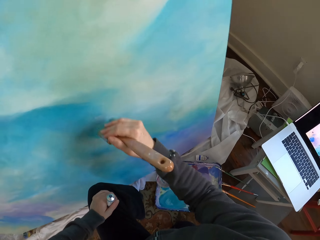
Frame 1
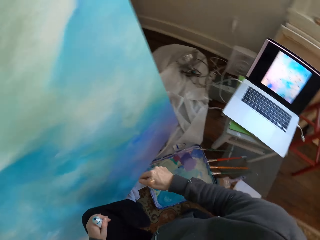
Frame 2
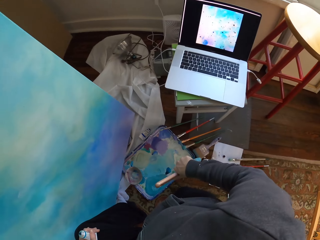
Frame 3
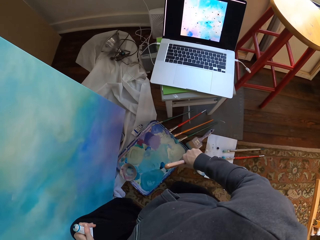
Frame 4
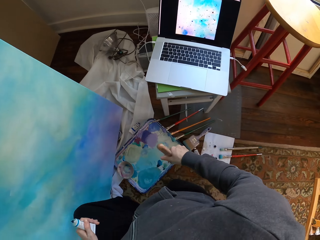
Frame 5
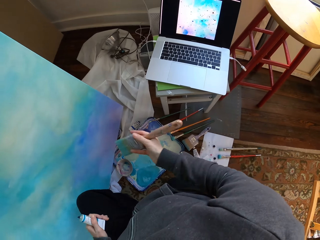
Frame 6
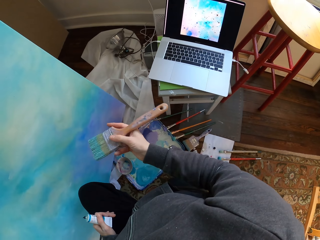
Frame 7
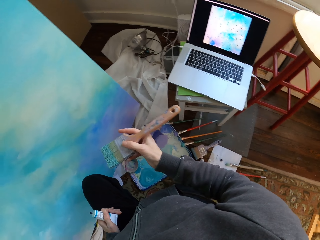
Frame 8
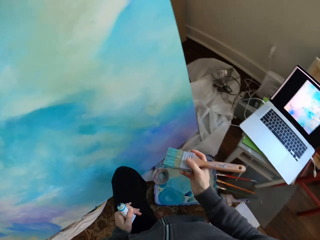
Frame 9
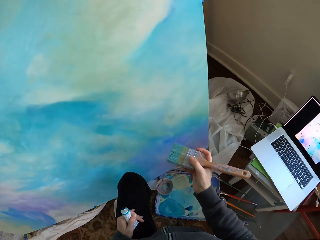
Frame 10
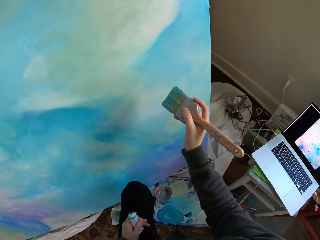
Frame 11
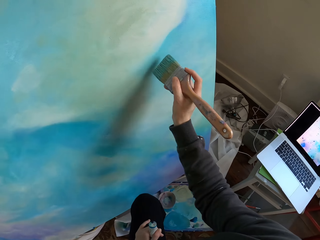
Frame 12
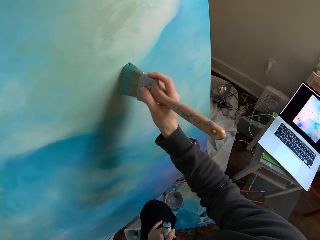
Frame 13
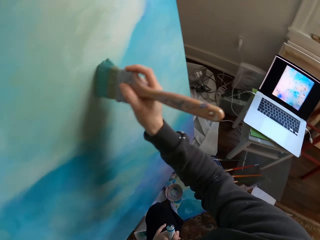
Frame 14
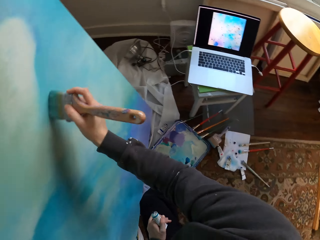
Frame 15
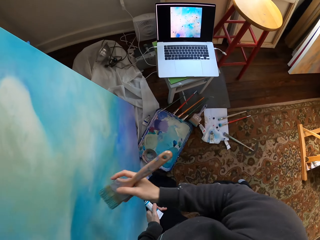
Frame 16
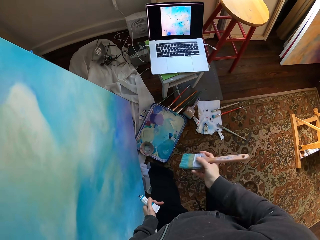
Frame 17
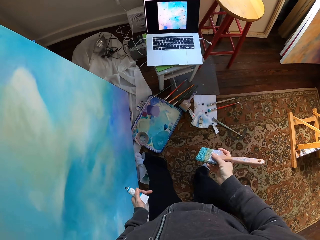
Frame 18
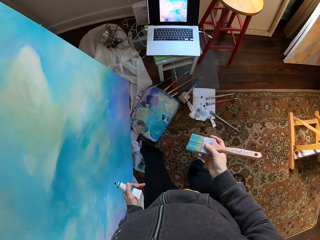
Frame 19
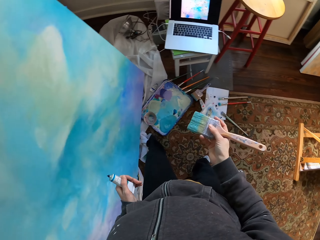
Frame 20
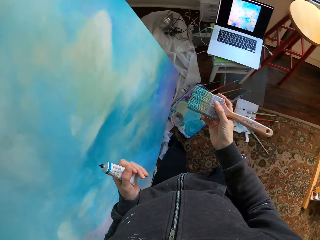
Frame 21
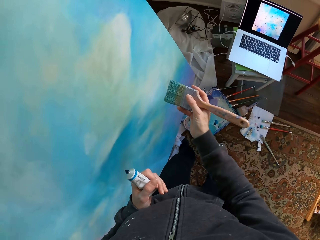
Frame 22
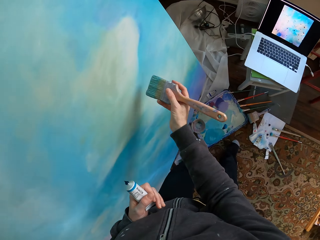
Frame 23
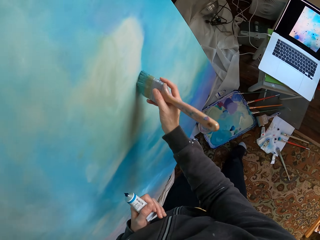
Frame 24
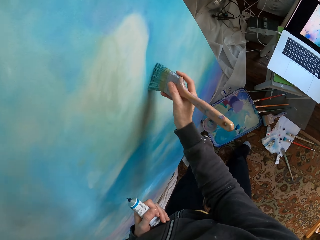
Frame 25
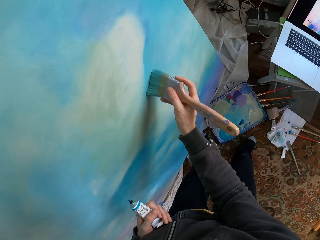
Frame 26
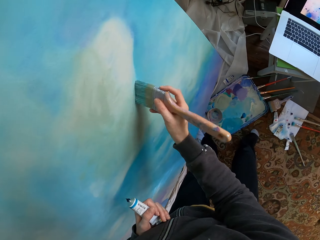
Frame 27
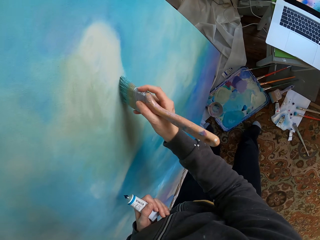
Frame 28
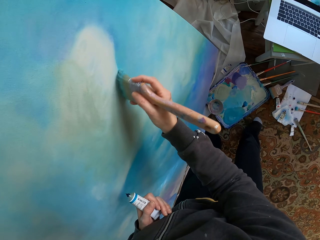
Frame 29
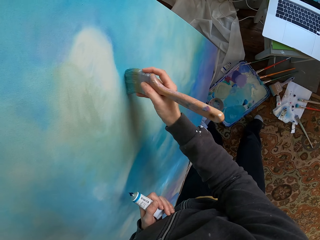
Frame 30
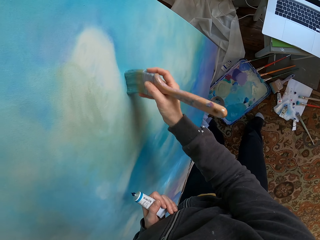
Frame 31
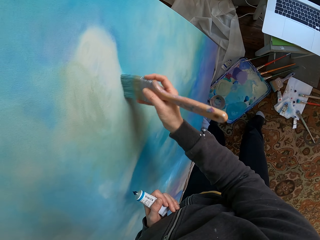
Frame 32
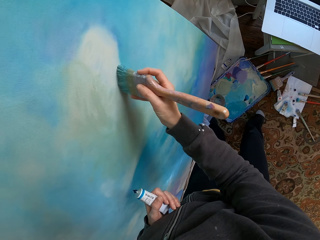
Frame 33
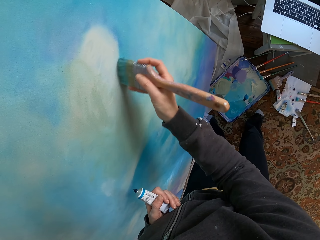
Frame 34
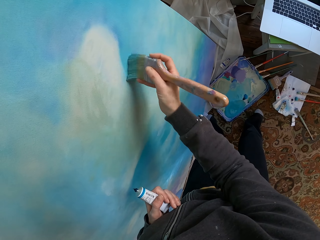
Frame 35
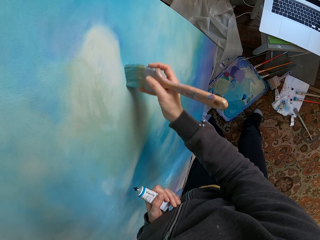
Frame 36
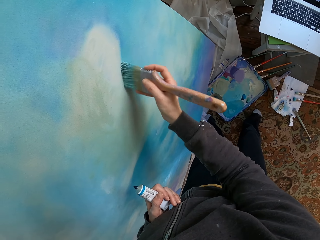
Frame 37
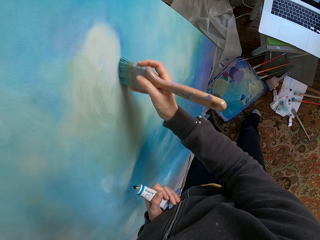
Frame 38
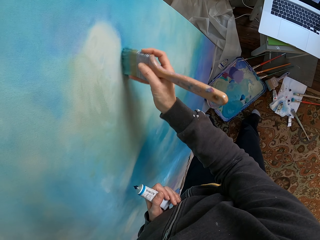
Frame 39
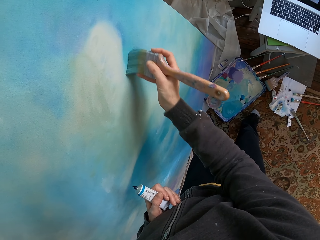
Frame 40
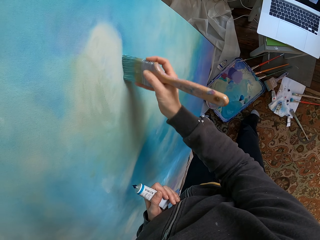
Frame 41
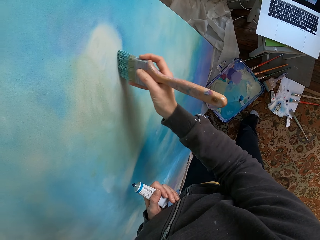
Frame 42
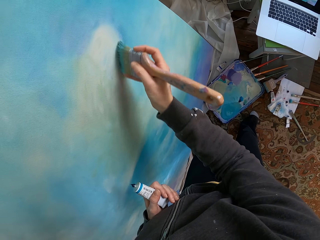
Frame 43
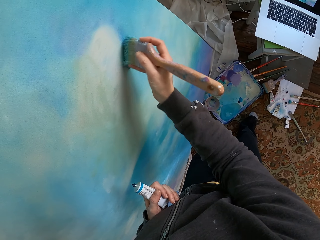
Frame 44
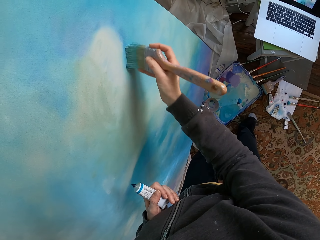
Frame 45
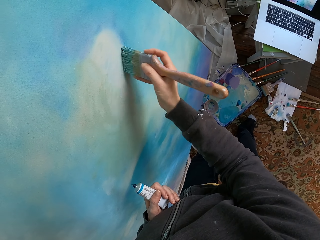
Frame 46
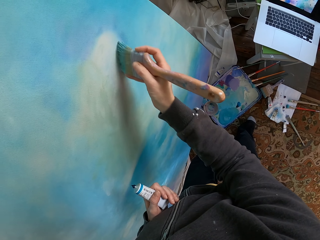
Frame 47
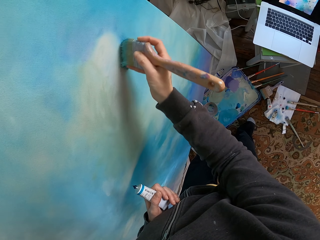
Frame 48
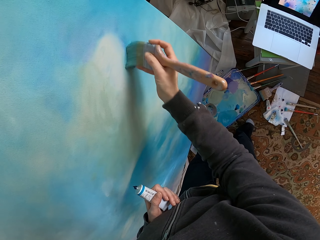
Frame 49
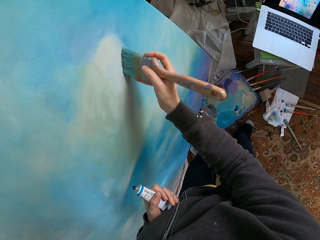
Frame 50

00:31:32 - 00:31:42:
The camera wearer paints. They lower a hand holding a brush. They look at a painting. They paint. They look at a laptop. They paint.

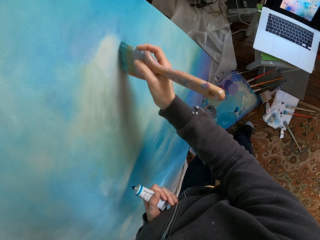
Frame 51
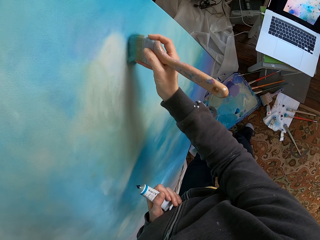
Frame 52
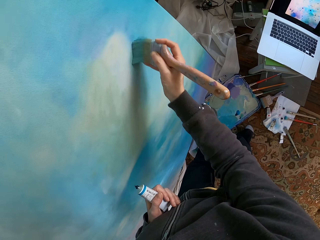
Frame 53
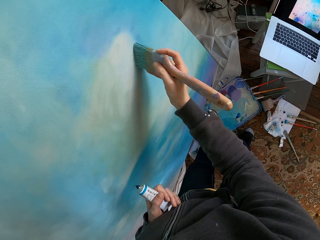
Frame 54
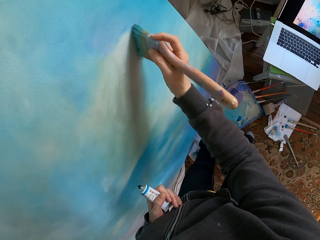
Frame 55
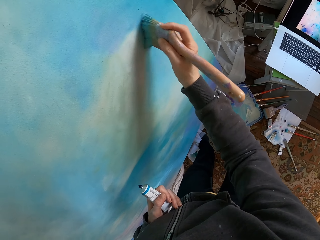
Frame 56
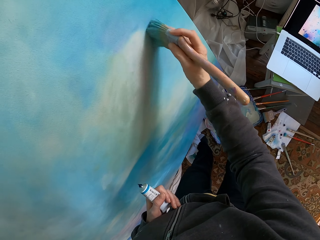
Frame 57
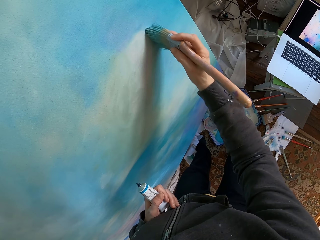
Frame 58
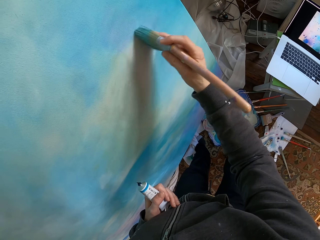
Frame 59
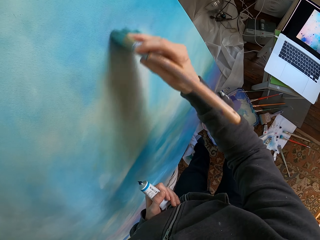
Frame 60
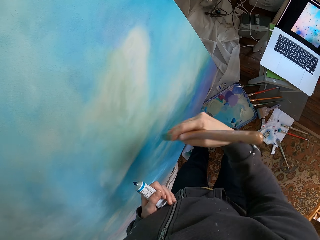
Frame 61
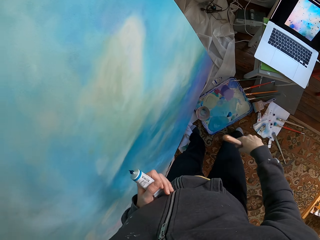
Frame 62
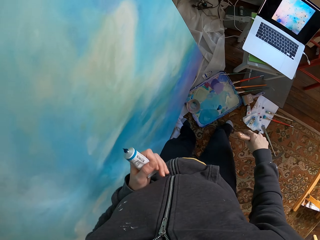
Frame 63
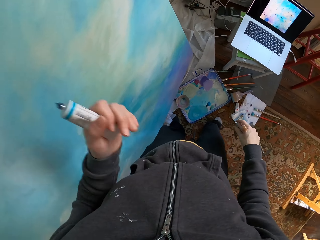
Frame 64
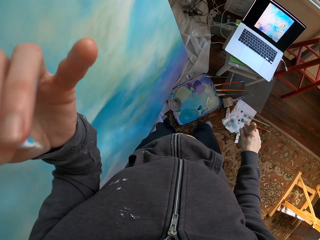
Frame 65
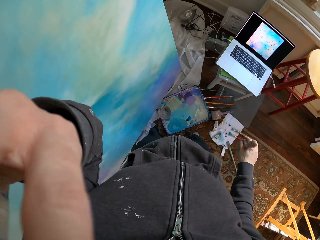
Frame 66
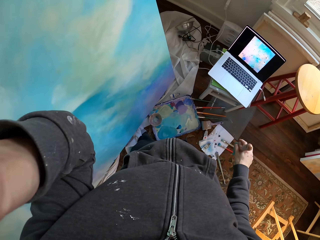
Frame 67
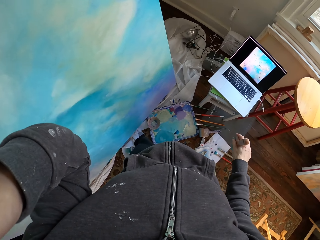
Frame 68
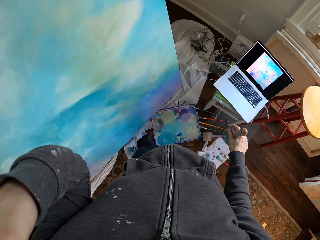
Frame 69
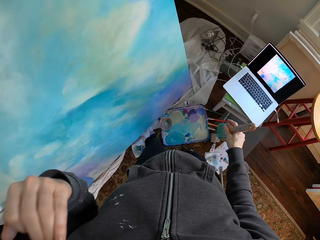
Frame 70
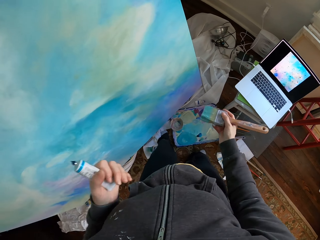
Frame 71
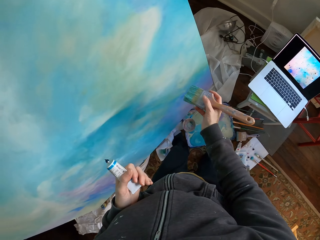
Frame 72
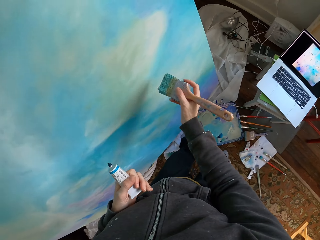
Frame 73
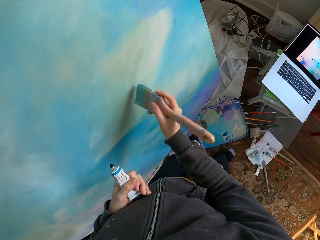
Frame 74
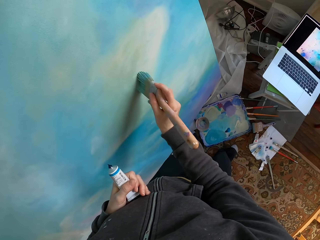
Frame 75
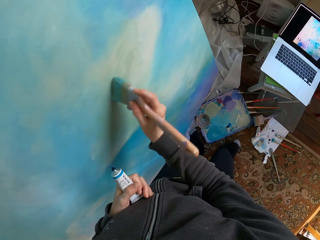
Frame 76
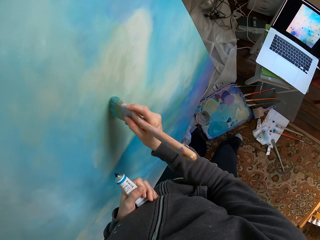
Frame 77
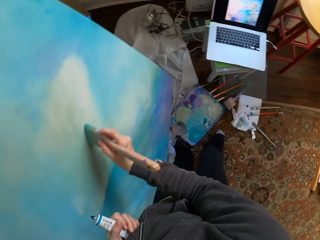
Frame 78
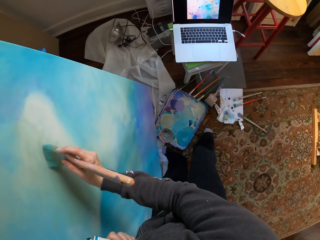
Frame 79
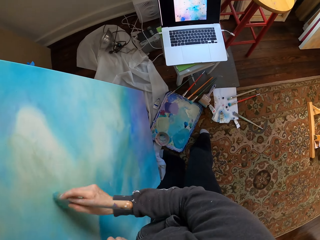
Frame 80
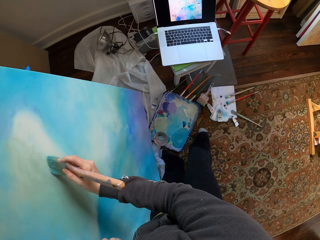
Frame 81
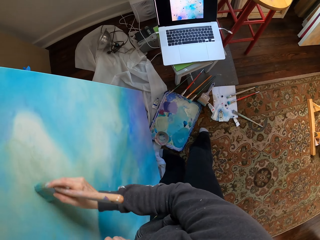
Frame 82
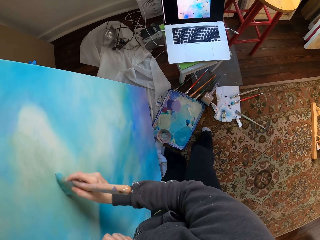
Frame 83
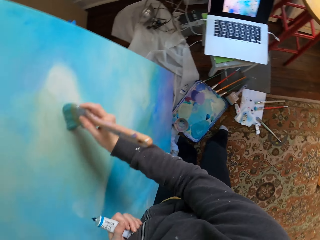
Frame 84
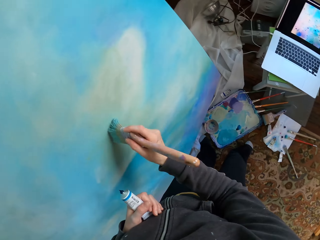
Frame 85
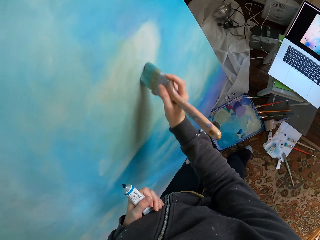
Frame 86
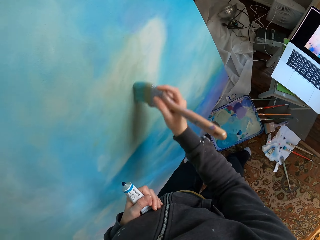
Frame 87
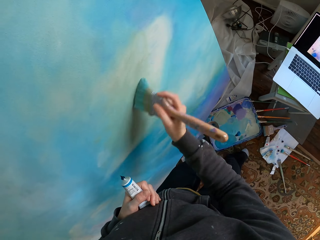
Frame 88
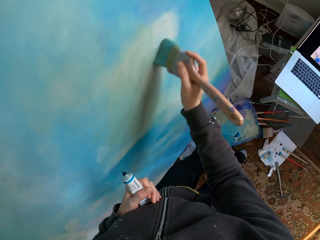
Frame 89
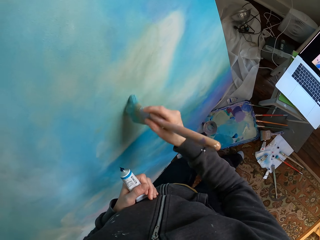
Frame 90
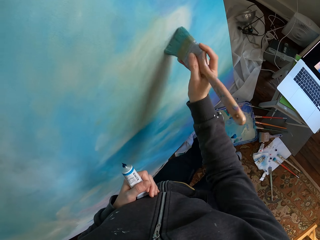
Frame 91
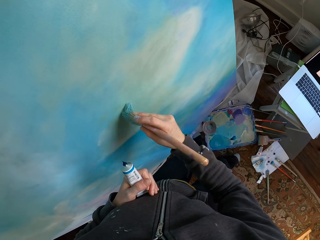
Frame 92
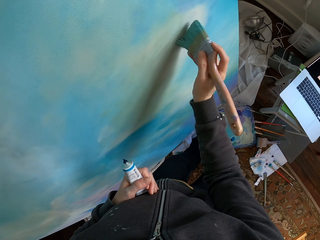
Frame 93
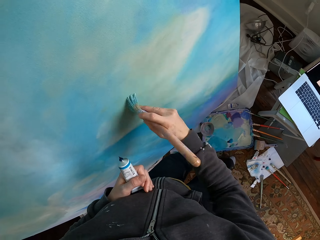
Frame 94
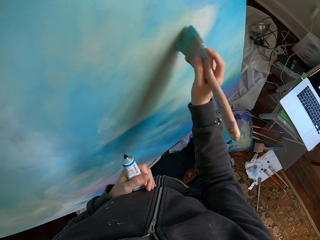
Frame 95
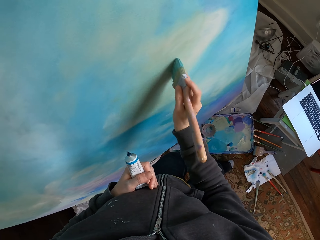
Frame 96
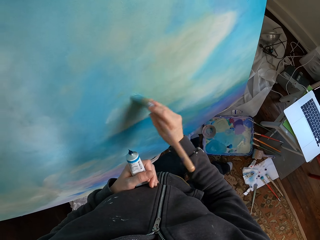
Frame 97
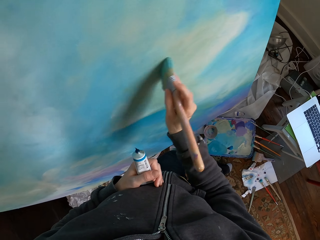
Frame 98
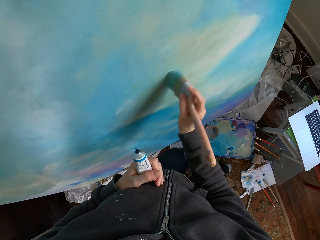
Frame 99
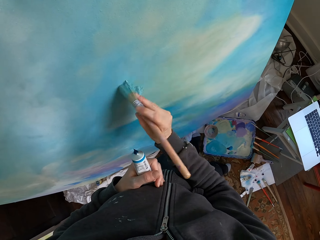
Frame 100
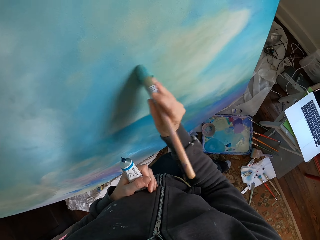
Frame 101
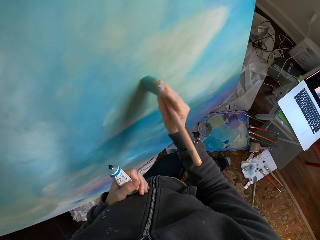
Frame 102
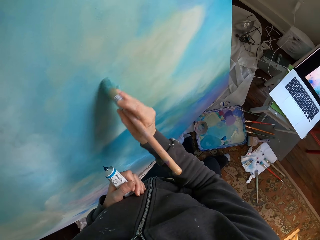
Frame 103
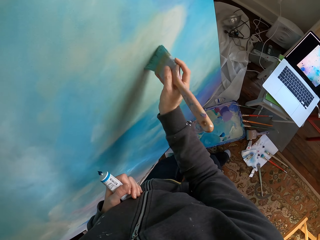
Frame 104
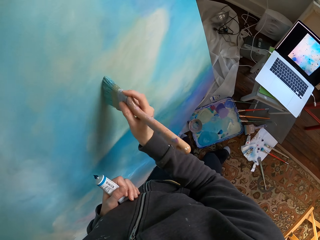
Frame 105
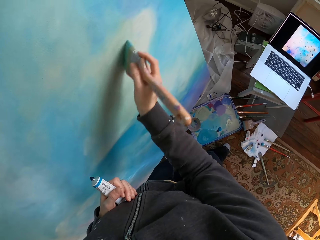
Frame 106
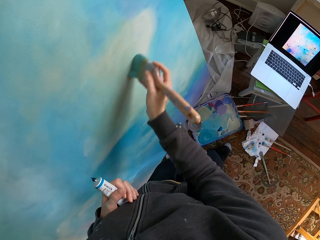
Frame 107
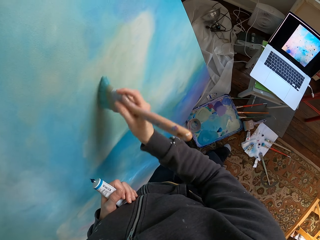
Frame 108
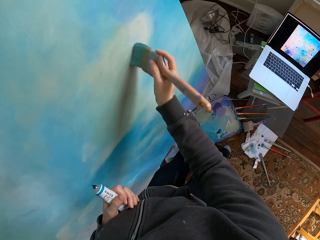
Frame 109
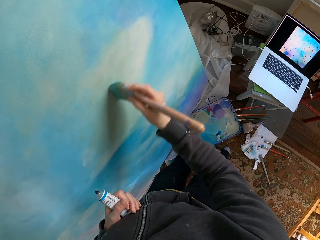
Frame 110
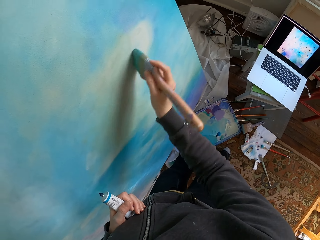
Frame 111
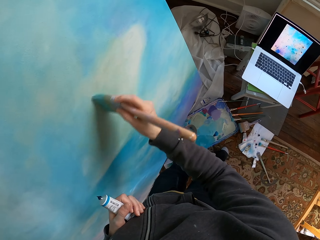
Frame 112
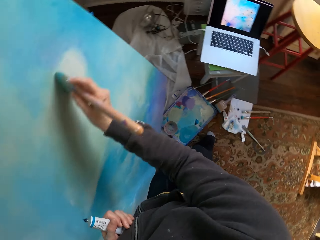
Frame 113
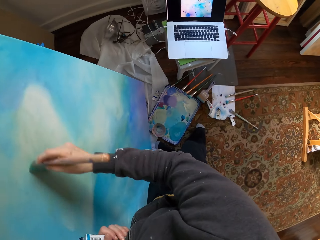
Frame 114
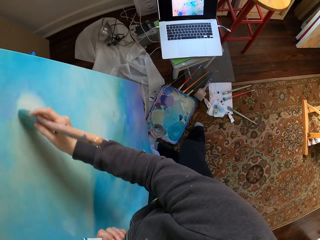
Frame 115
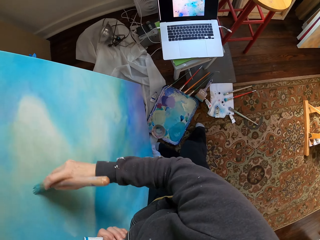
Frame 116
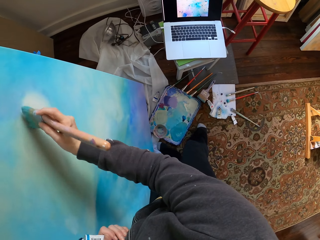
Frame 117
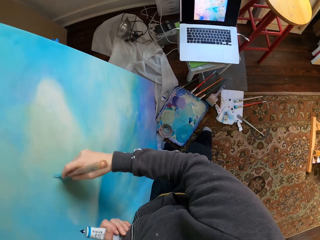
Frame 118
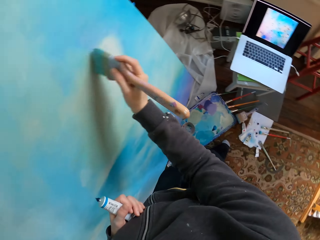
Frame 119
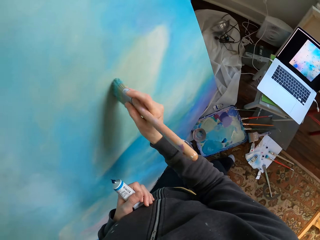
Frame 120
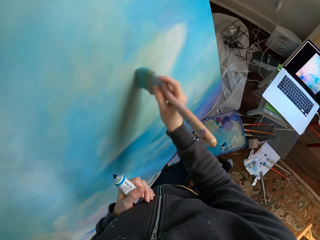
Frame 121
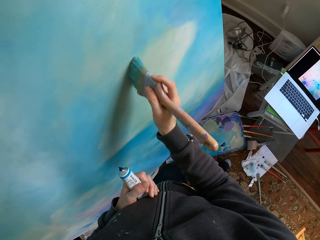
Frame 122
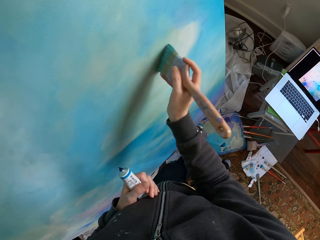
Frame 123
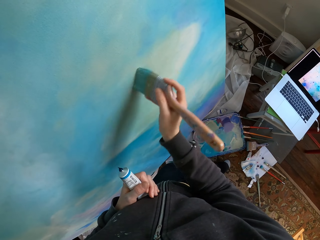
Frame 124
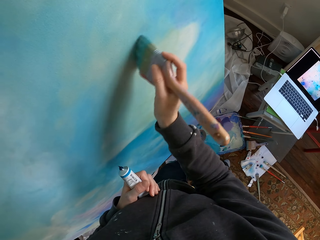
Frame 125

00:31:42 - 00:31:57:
The camera wearer lowers a hand holding a brush. They lower a hand. They paint.
